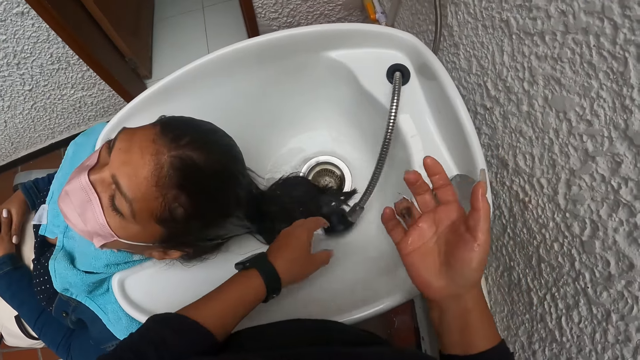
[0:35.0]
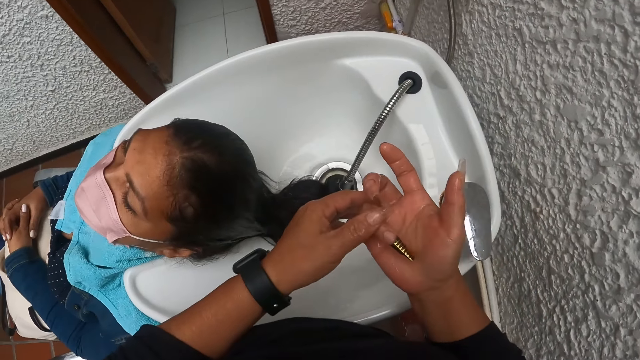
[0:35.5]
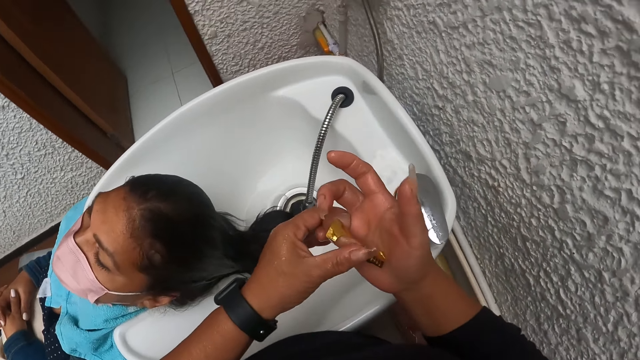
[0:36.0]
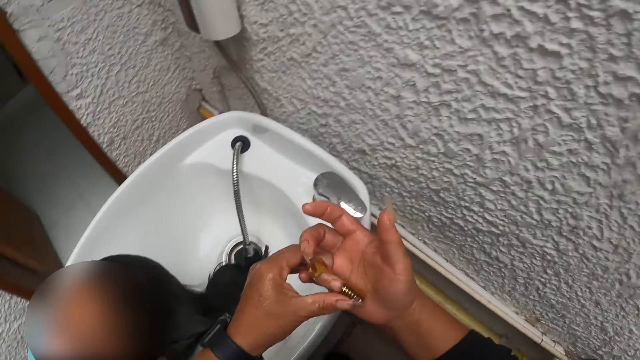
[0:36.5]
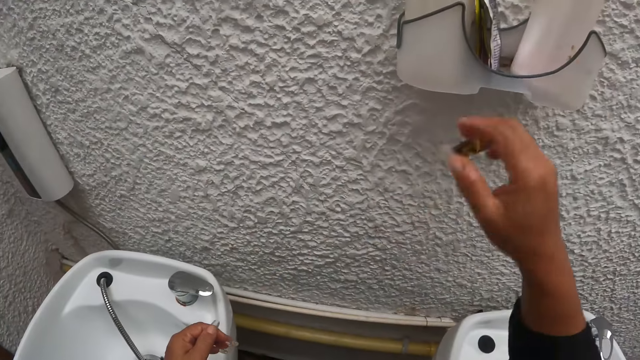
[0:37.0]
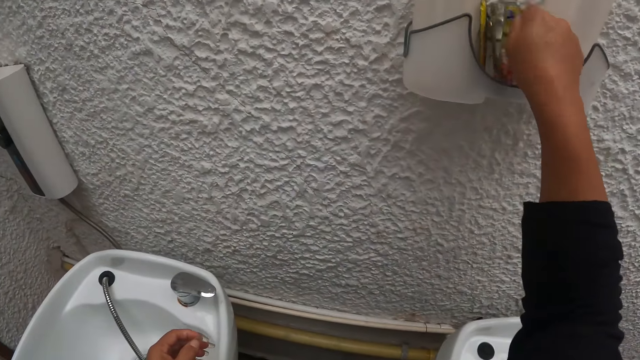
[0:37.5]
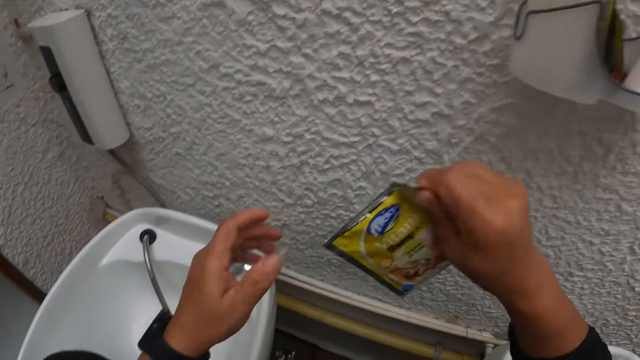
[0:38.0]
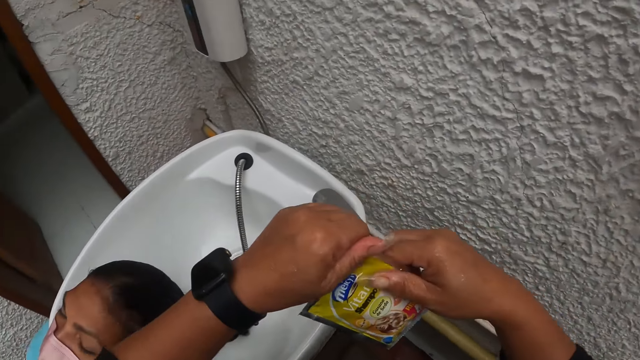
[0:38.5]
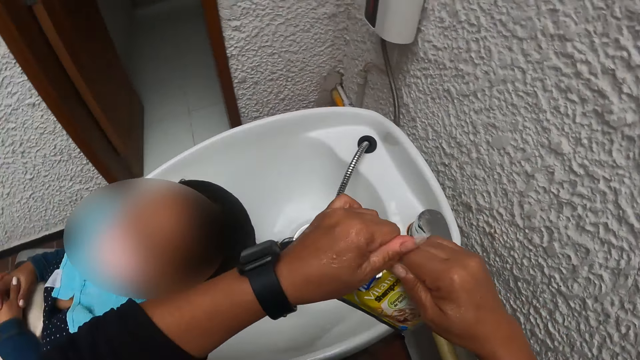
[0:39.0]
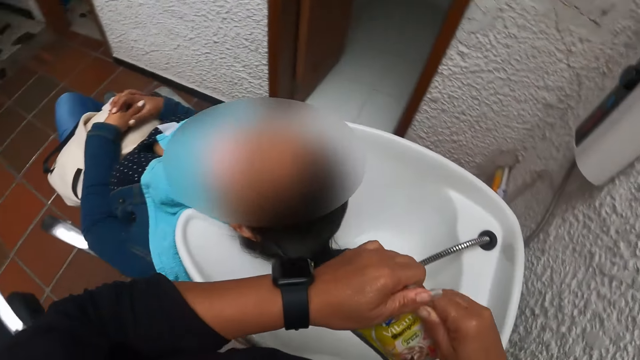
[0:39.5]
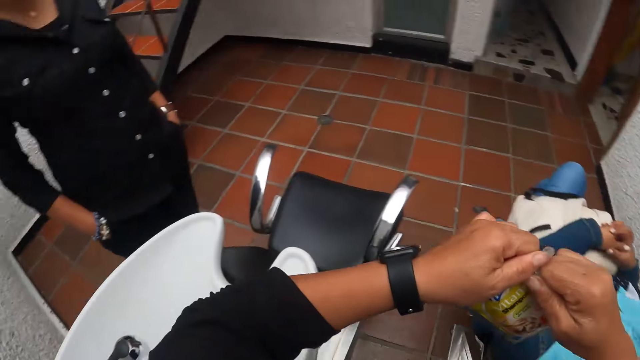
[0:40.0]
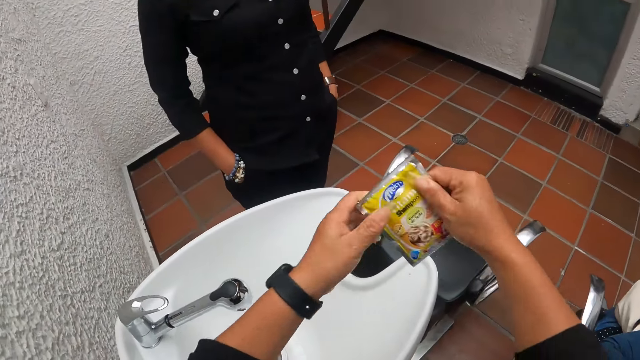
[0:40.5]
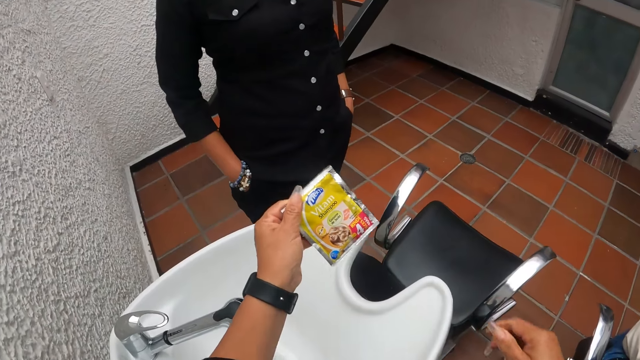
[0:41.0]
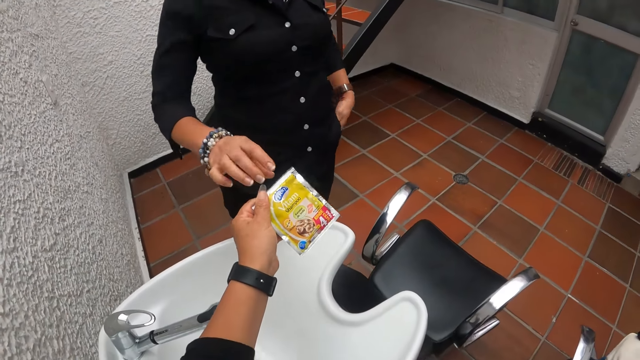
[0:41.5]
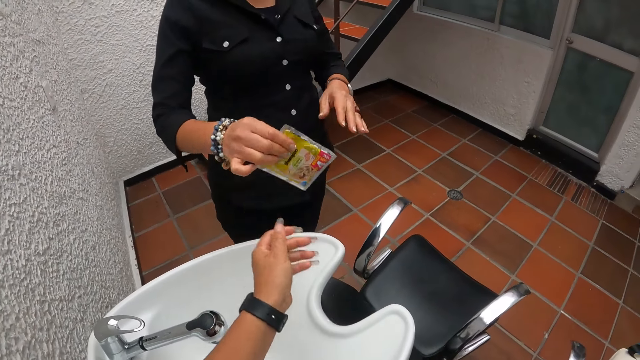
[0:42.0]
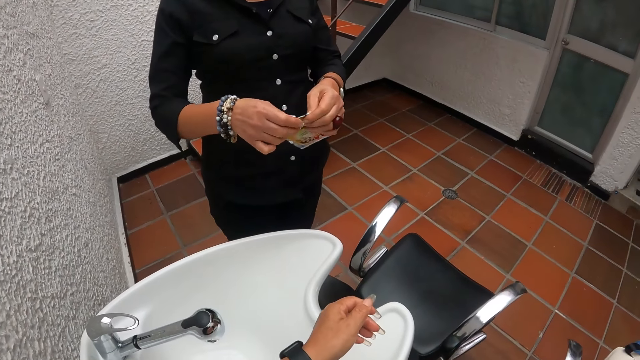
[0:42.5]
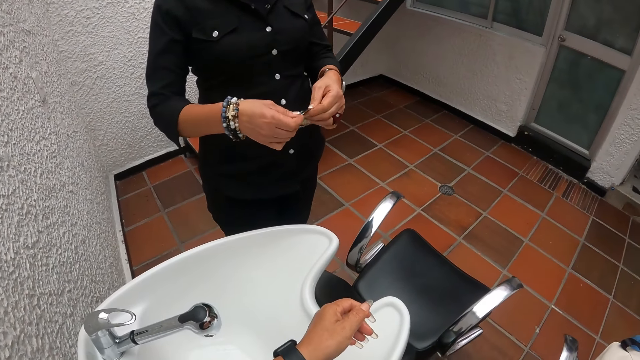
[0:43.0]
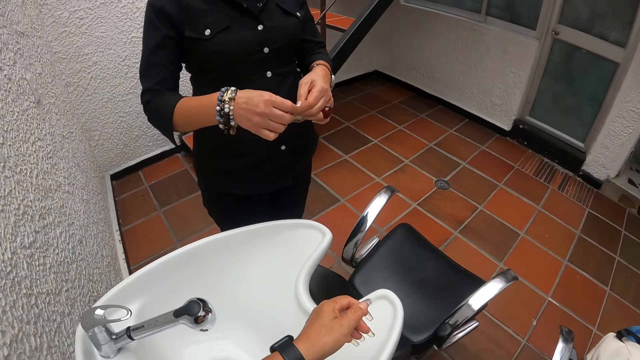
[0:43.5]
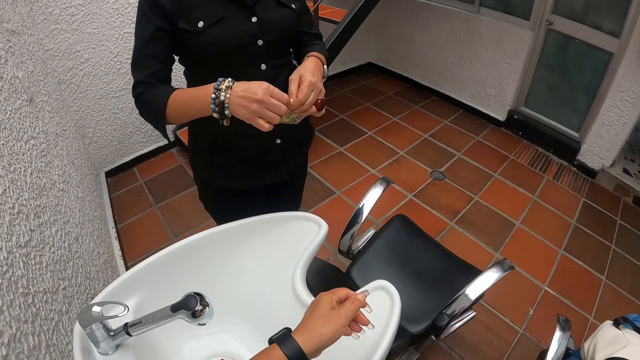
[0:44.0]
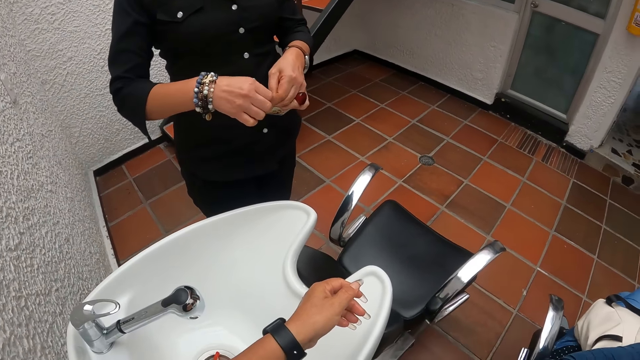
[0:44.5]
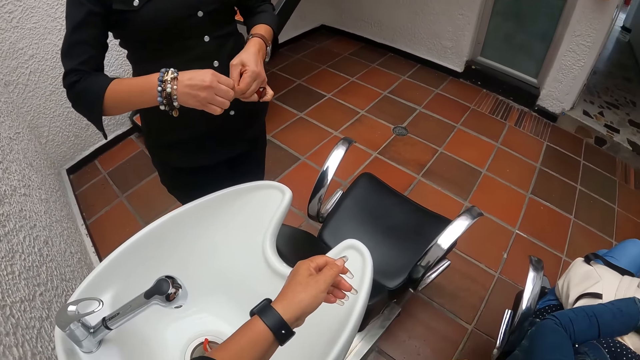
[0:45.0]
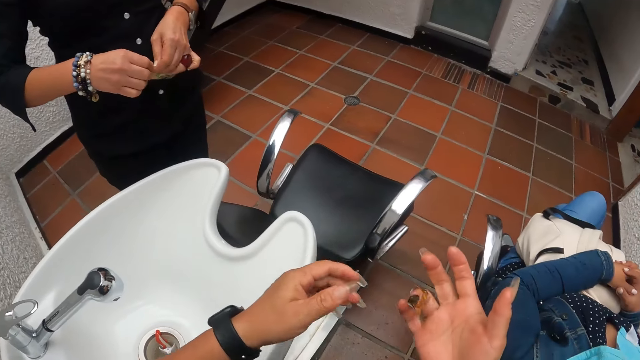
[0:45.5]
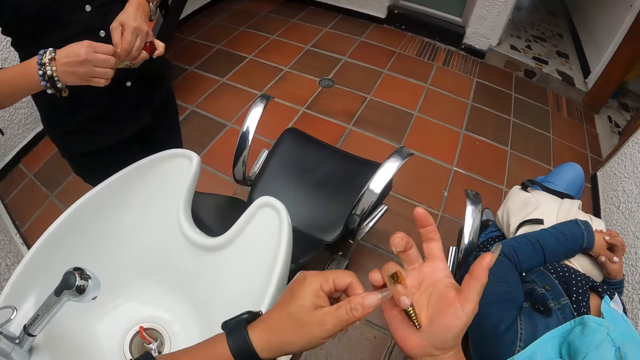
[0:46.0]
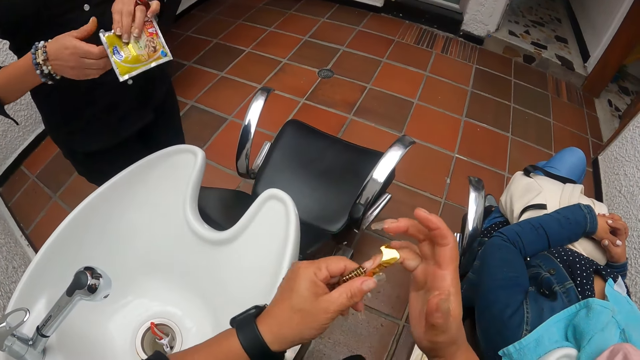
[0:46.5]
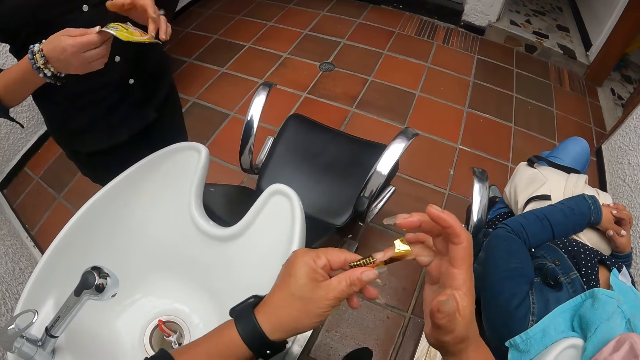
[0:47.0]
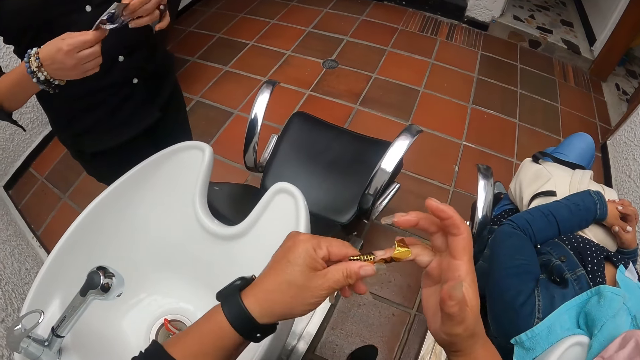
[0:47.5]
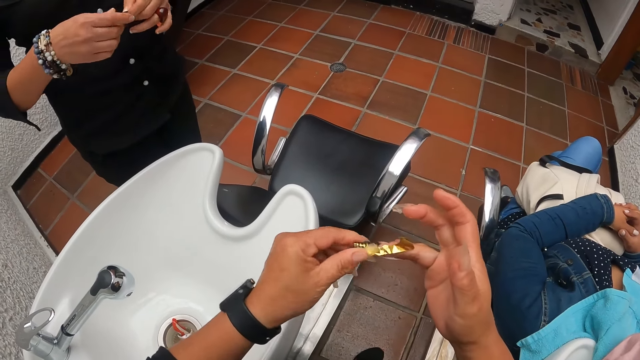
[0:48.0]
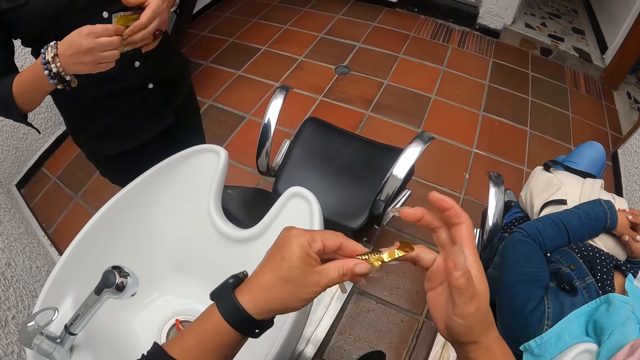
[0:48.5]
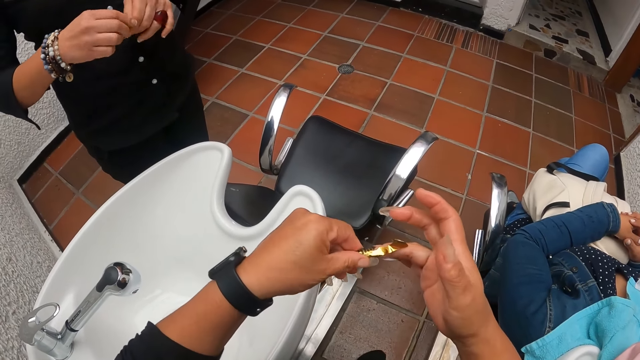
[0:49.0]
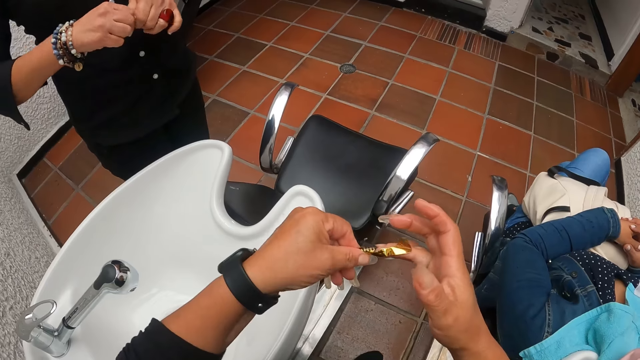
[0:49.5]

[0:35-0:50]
The camera wearer drops the tap. She holds her nail. She tears the sachet with both hands. She picks a sachet from something. She gives the sachet to a woman with her left hand. The woman takes the sachet and holds the sachet. The woman tears the sachet with both hands. The camera wearer removes a nylon from her finger with her left hand. She holds the sellotape. The woman turns the sachet. The camera wearer holds the sellotape.

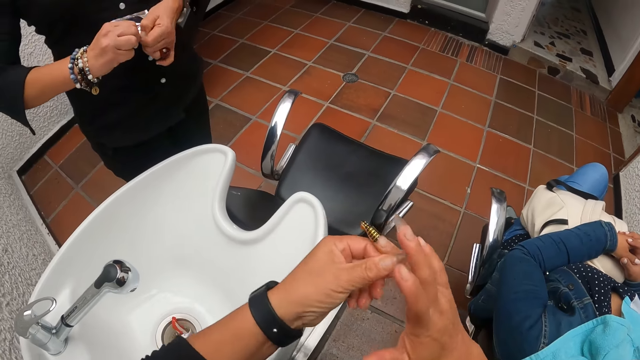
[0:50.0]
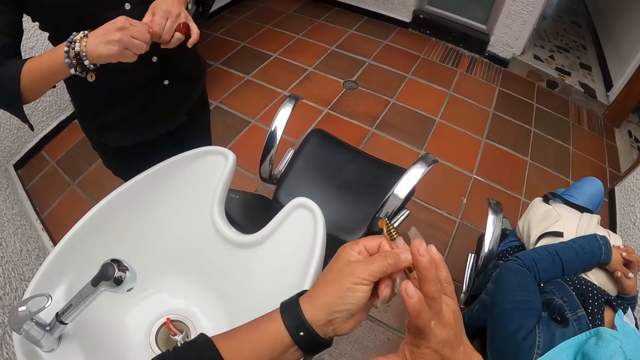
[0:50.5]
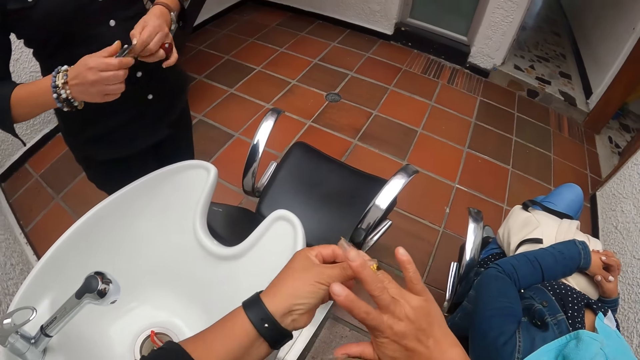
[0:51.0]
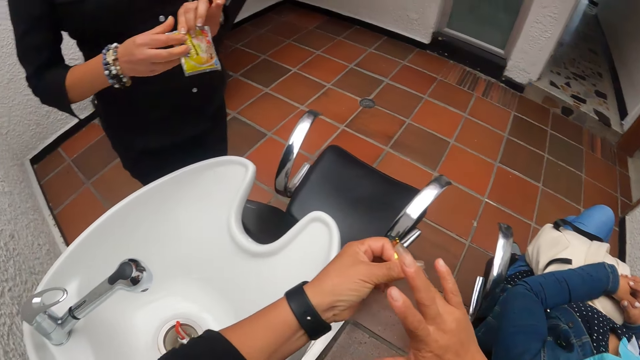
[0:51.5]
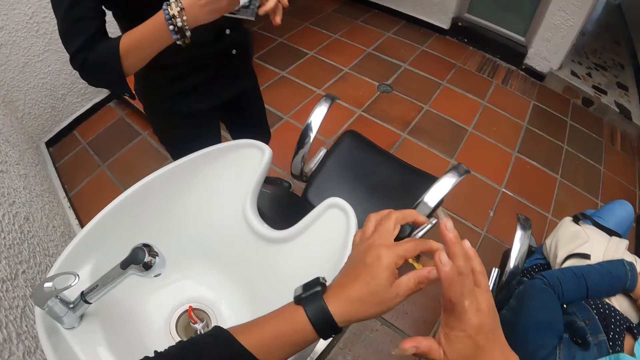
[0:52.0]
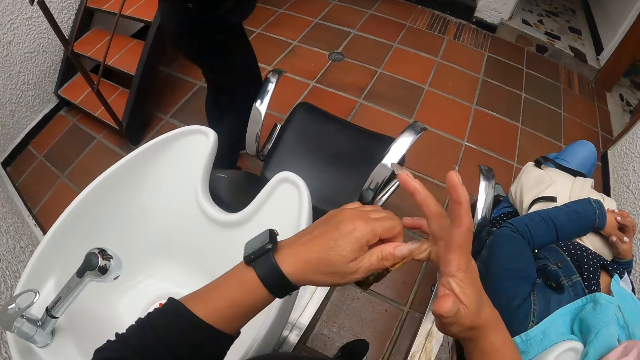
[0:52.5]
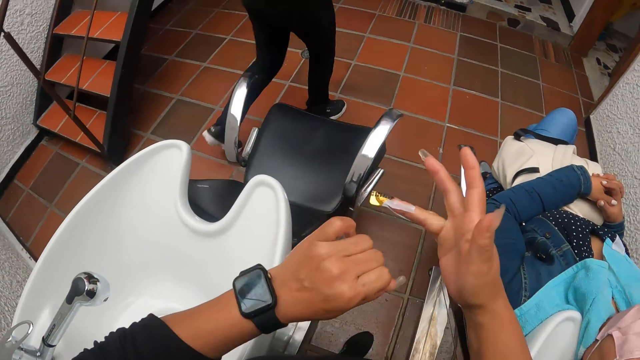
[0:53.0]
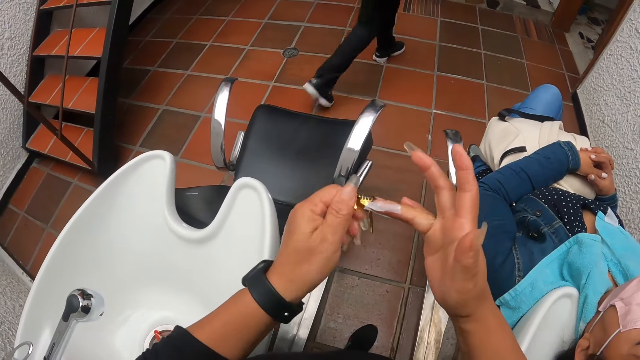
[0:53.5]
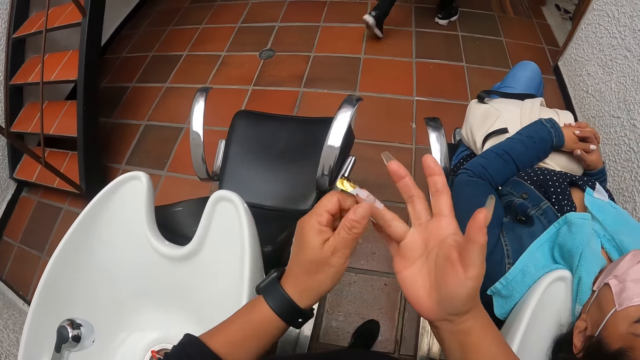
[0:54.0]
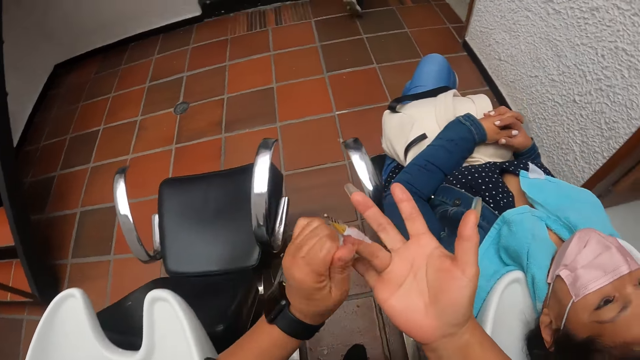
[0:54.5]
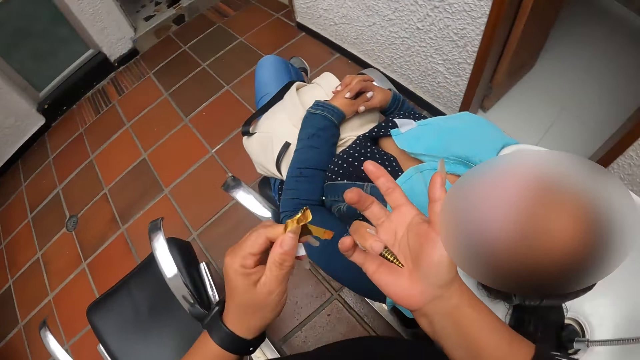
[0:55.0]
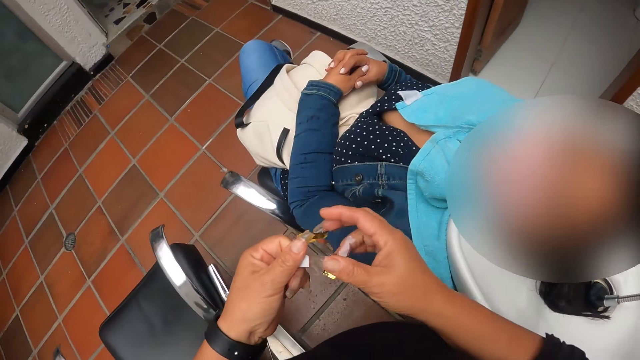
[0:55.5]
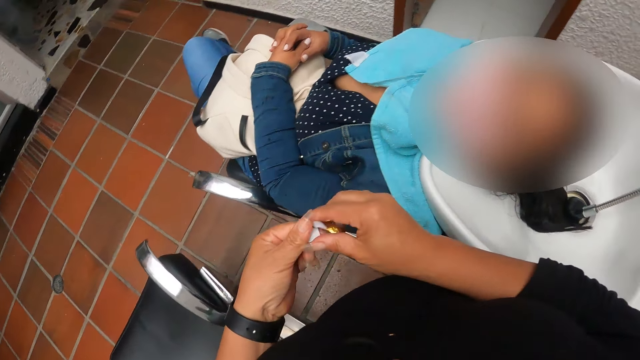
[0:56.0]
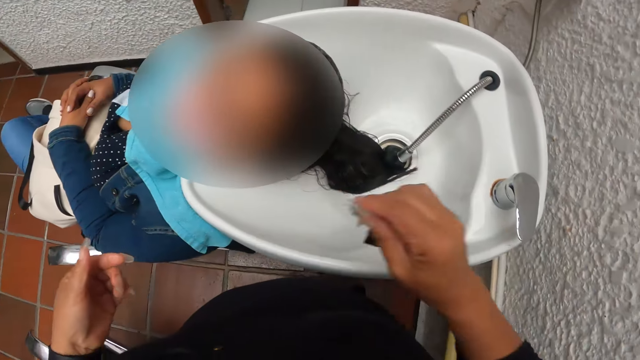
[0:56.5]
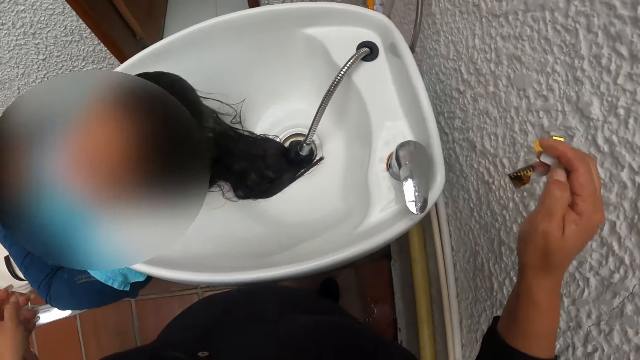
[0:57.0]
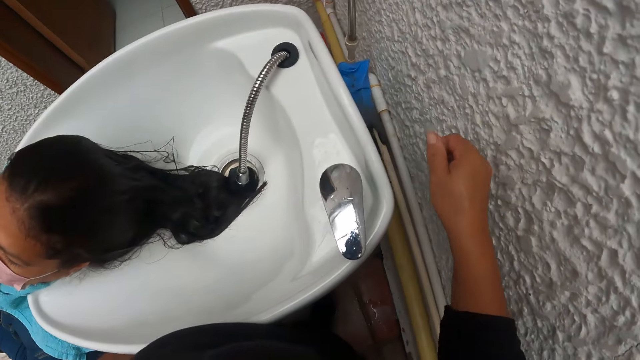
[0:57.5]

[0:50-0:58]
A woman tears the sachet. The woman walks away. The camera wearer pulls out sellotape from her hand. She takes the sellotape.
